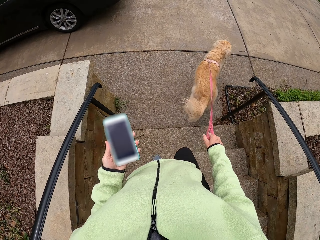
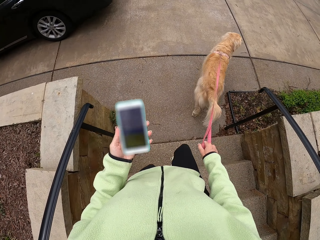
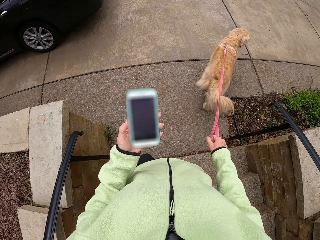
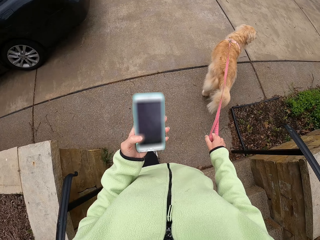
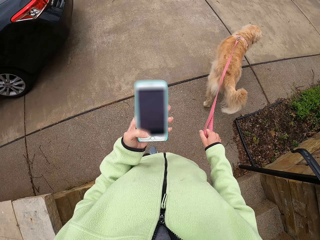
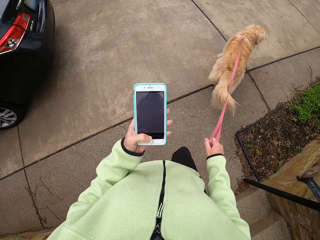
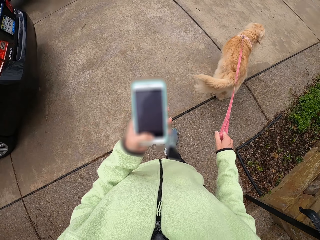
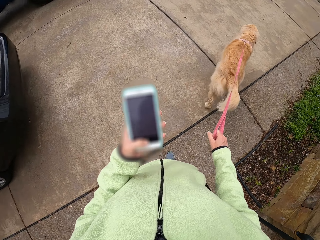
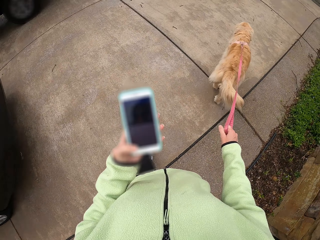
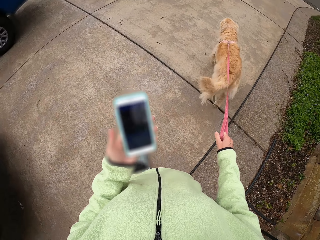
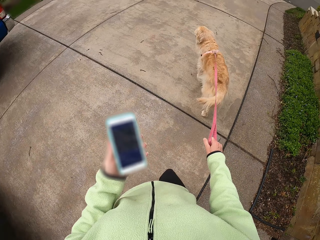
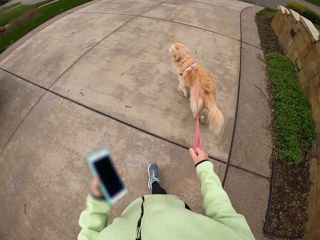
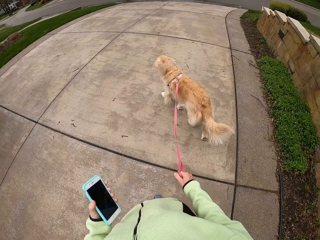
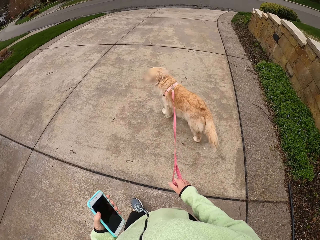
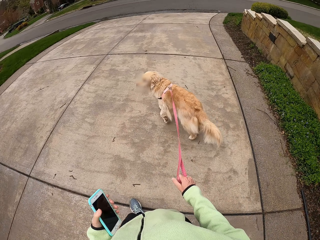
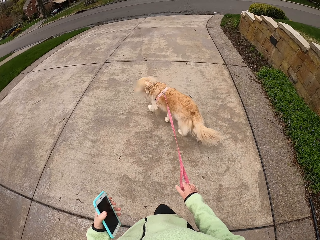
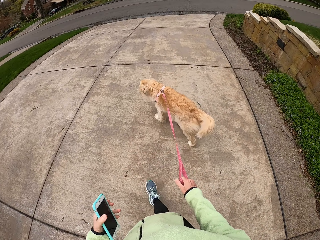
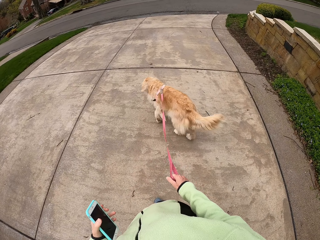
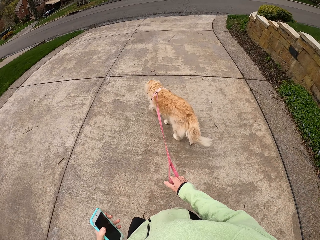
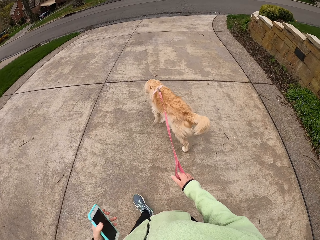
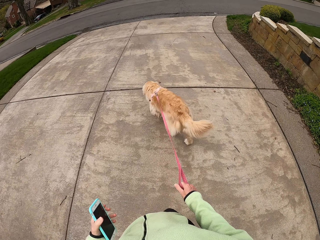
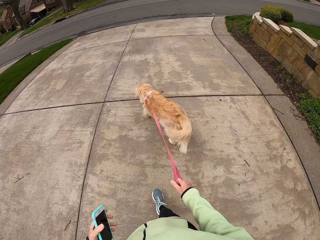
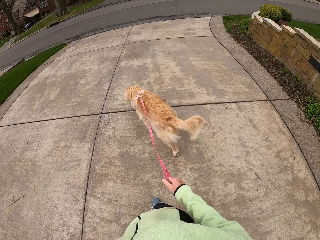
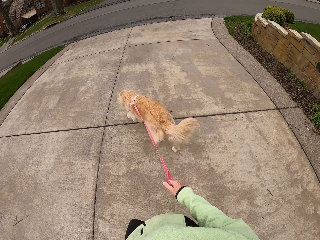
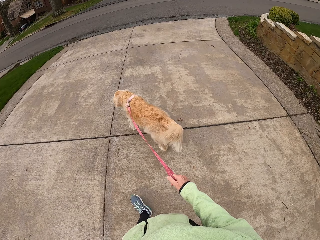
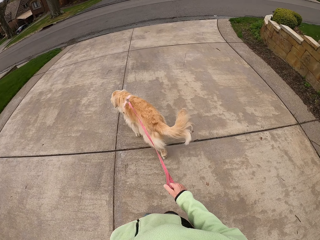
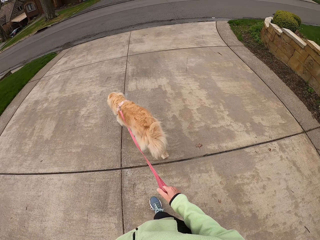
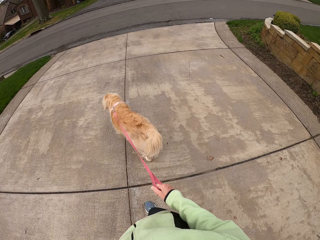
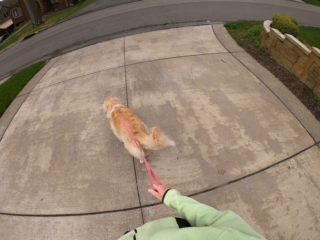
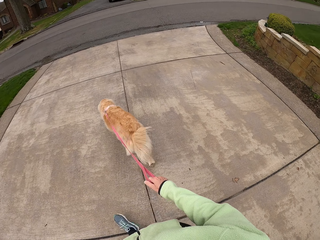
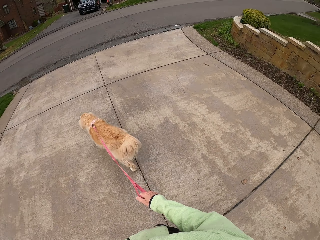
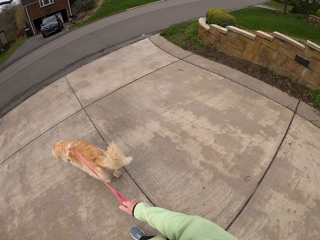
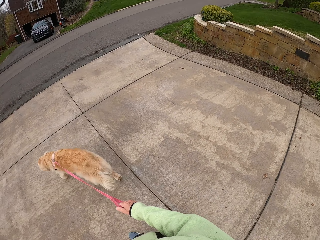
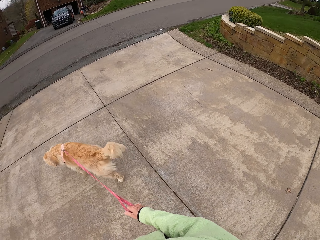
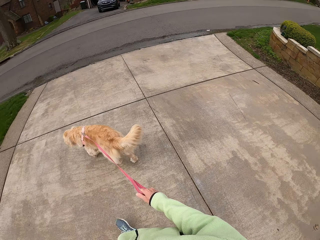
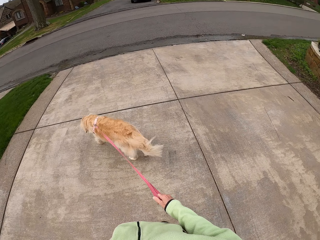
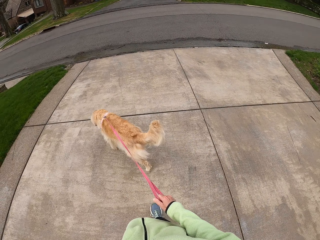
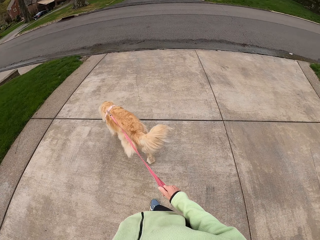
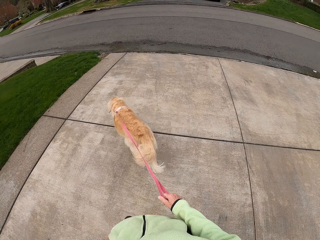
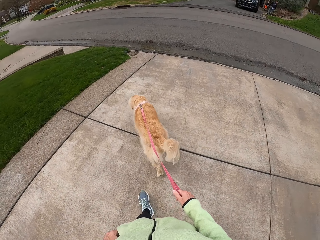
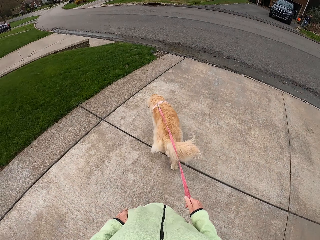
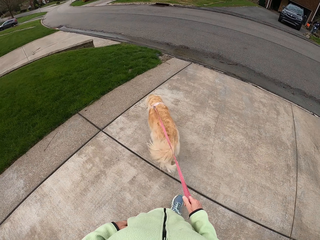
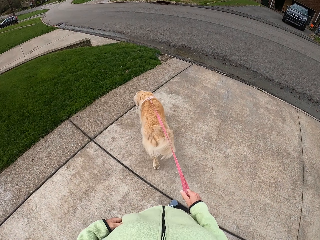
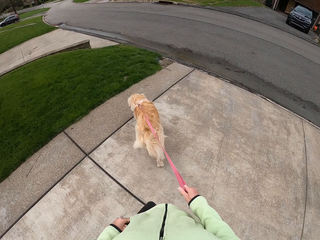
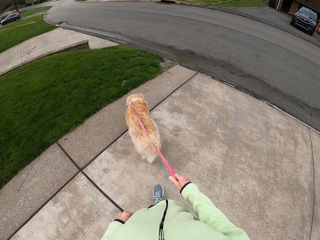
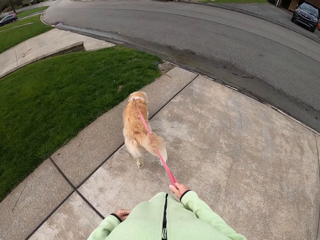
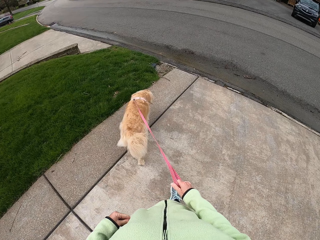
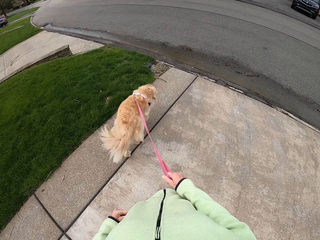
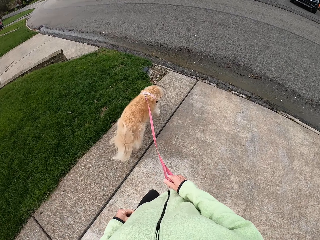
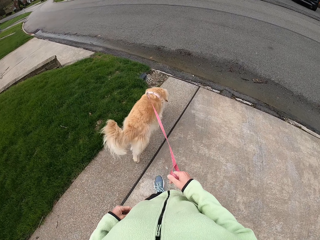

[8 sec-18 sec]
The camera wearer presses his phone. He walks on the footpath with the dog.

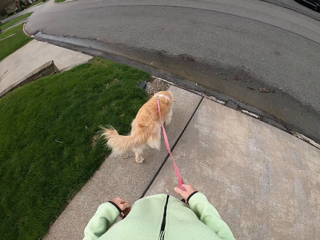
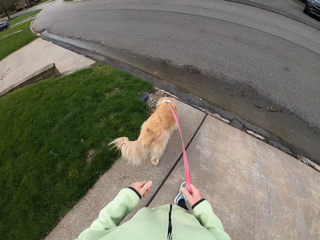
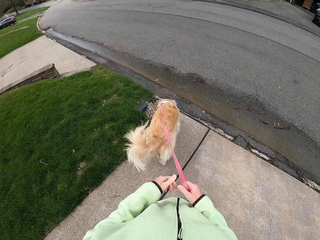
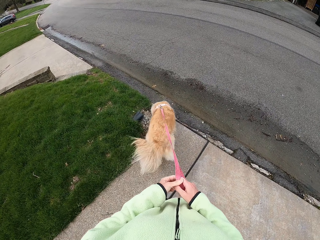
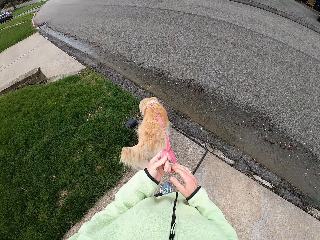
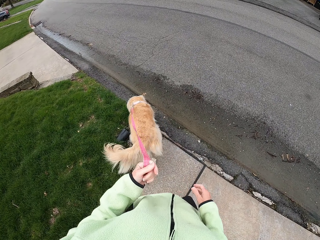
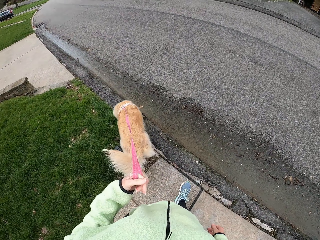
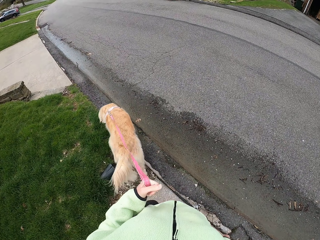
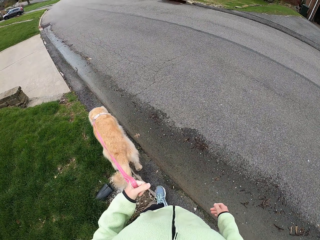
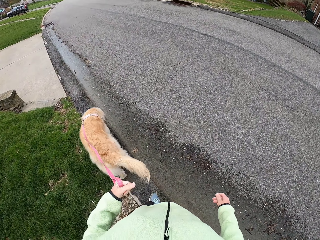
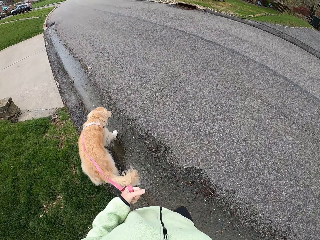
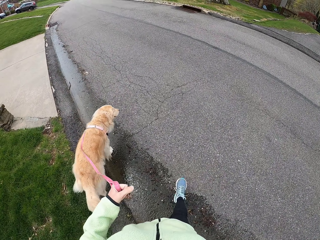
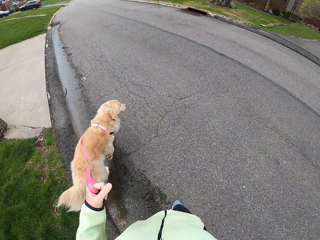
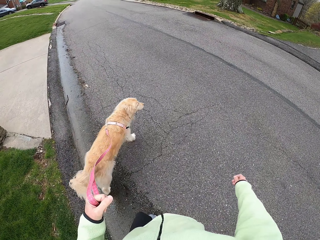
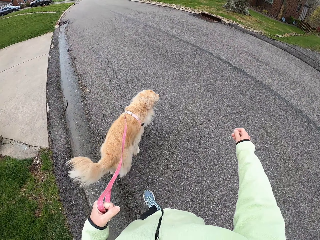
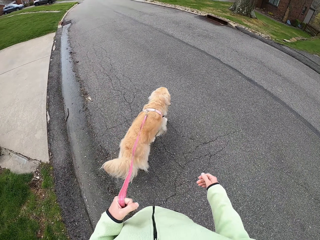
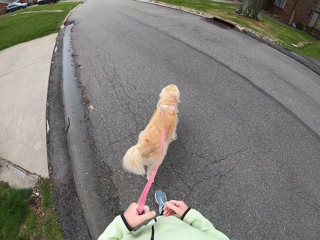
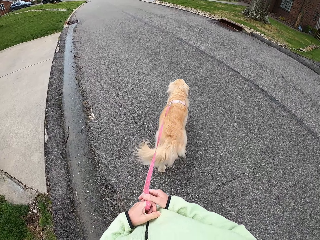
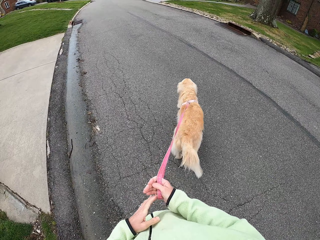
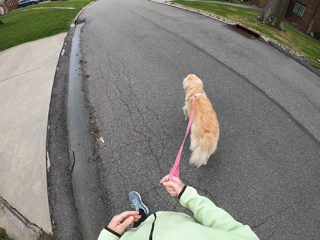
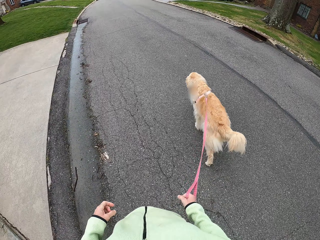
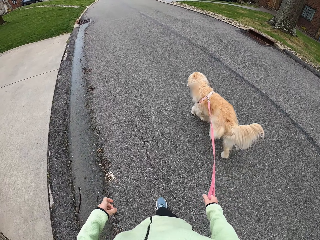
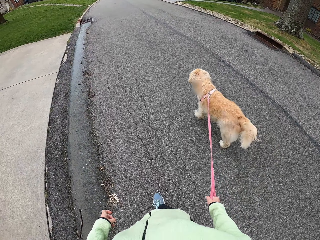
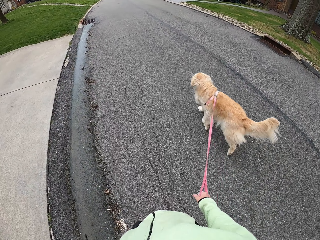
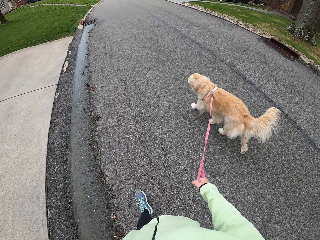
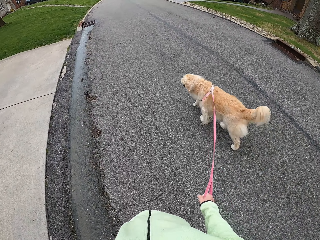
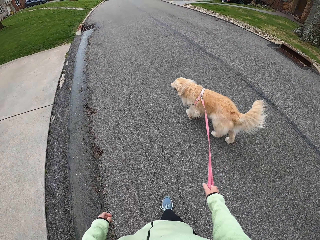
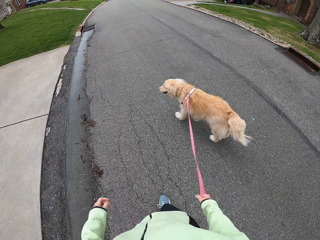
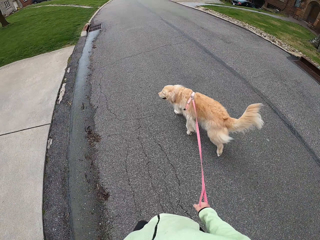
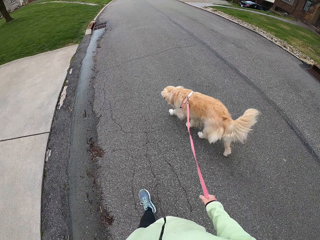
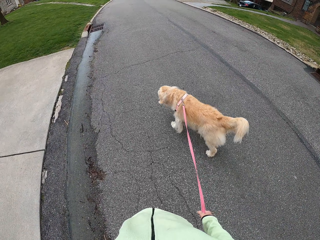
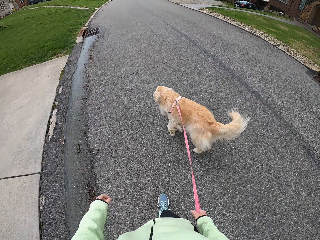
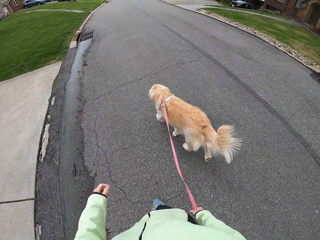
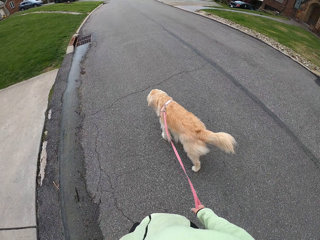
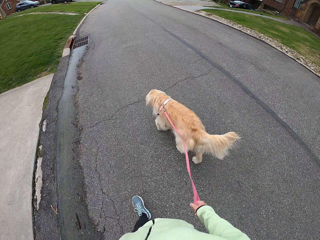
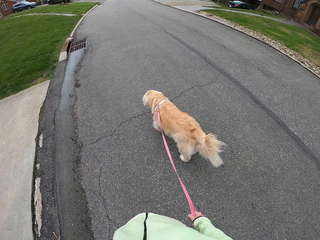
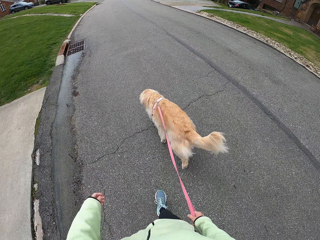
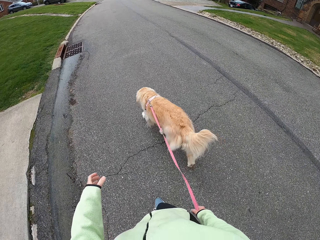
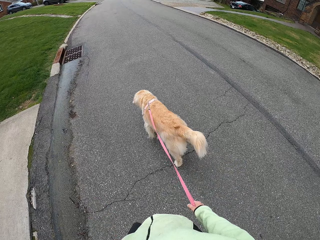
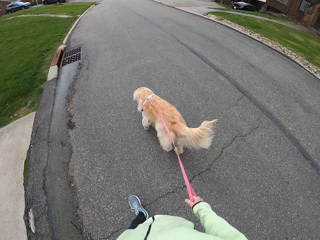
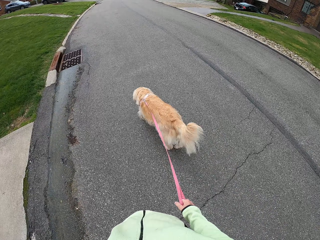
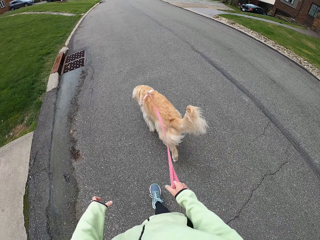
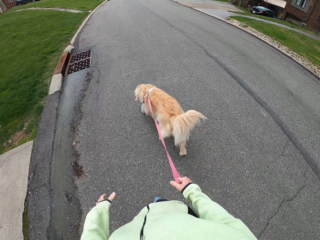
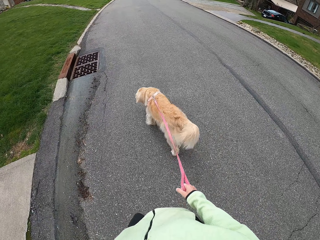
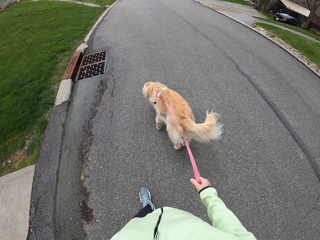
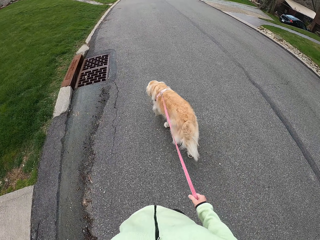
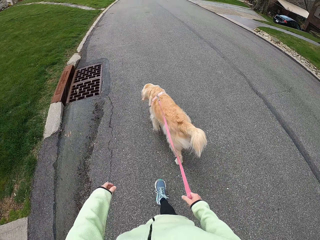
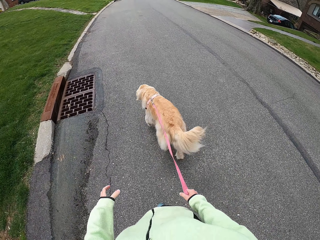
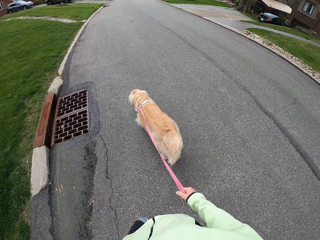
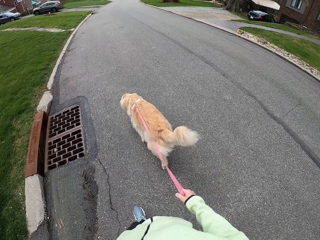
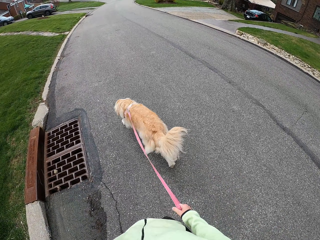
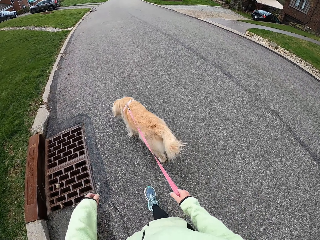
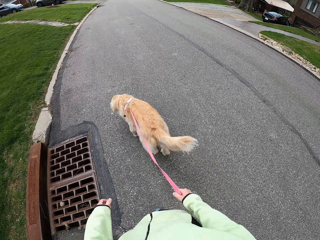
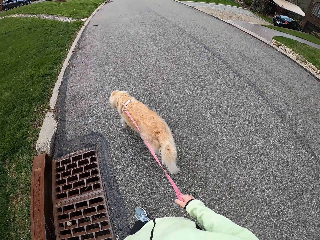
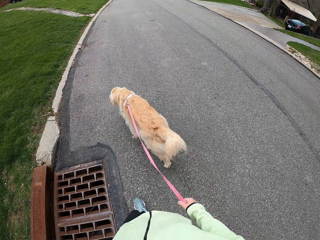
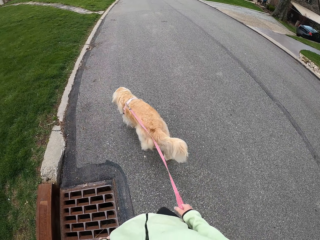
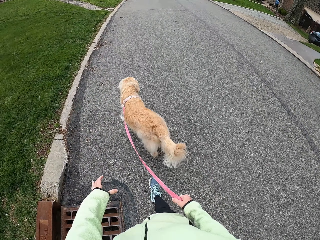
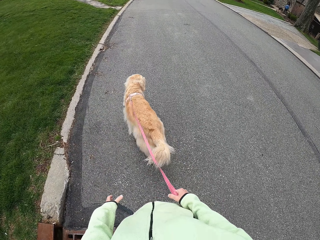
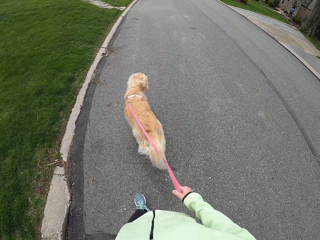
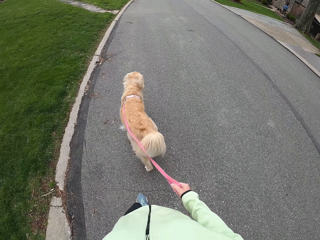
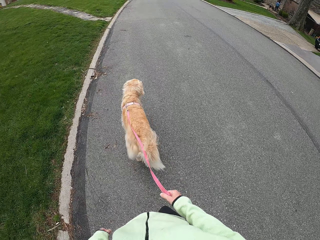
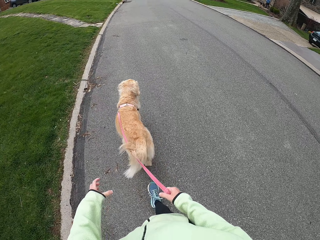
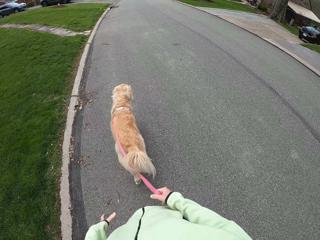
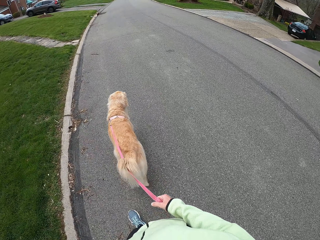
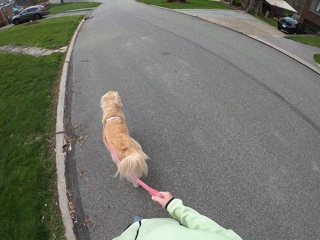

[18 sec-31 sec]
The camera wearer passes the dog's handle to the left hand. They walk on the road with the dog. They switch the dog leashes to the right hand. They walk on the road with the dog.
